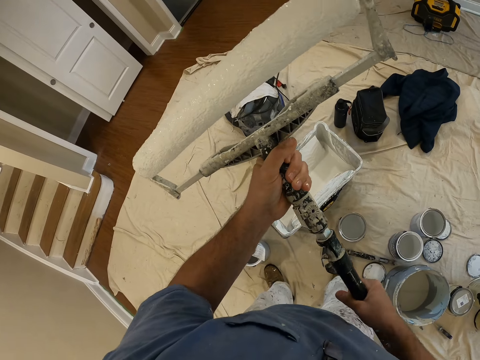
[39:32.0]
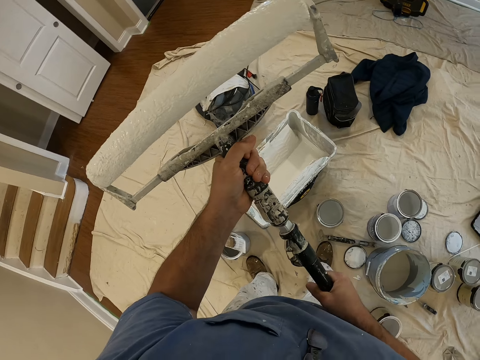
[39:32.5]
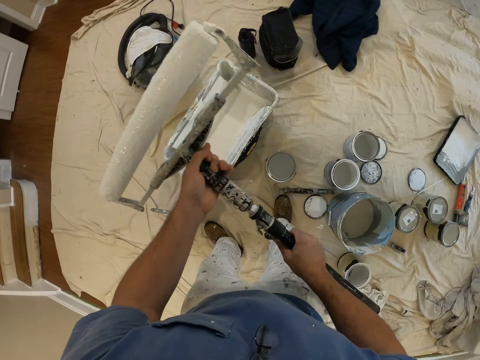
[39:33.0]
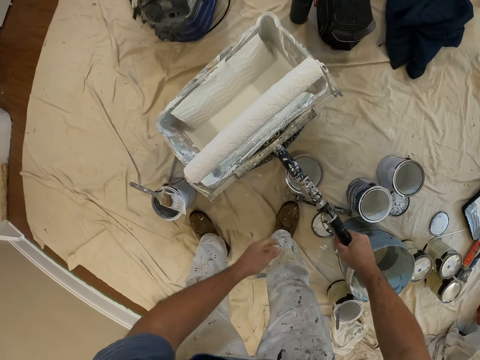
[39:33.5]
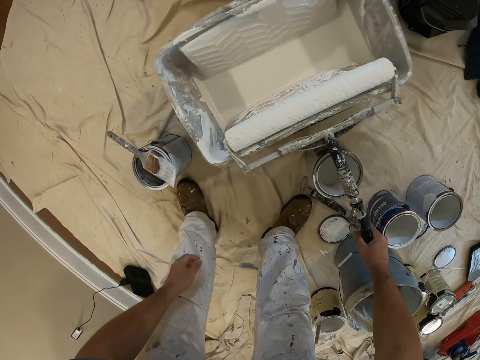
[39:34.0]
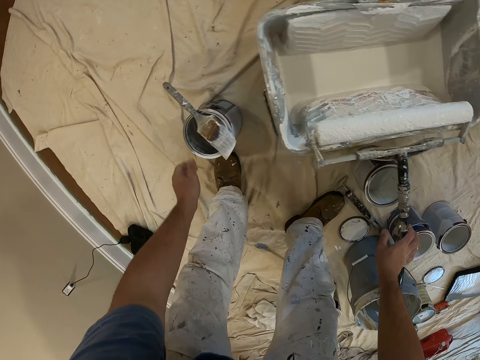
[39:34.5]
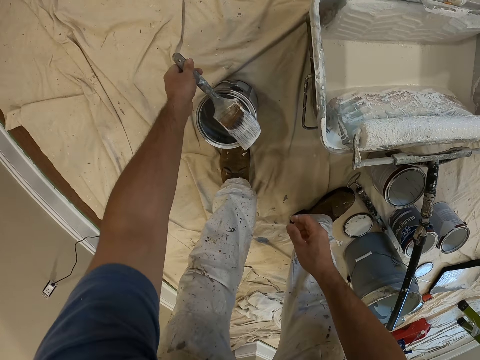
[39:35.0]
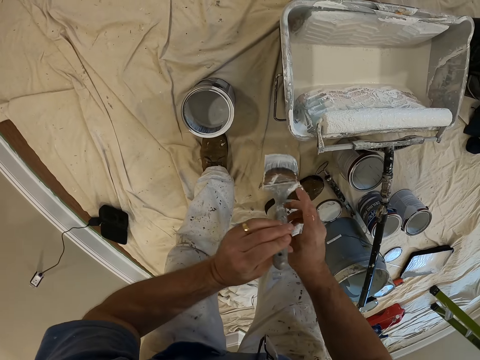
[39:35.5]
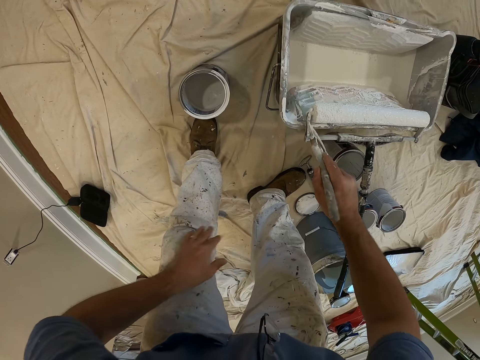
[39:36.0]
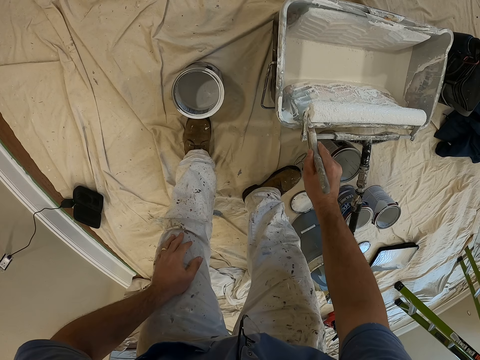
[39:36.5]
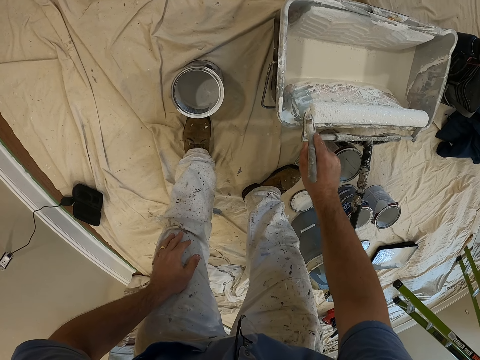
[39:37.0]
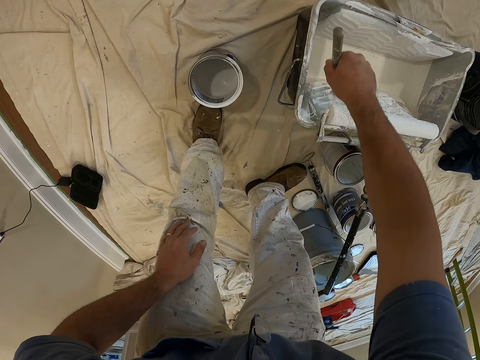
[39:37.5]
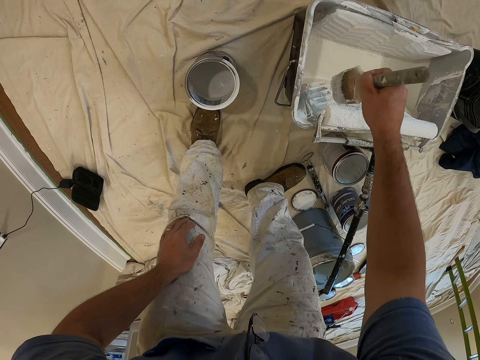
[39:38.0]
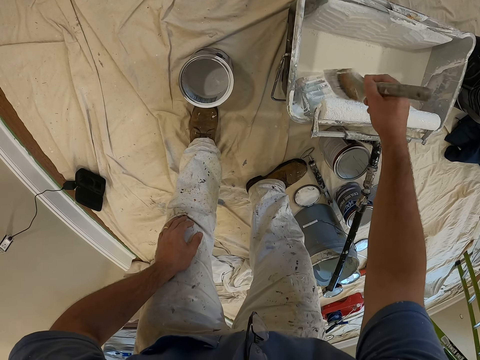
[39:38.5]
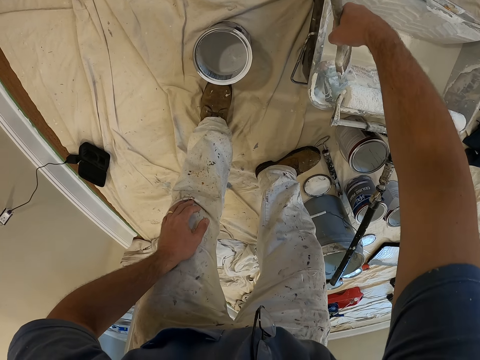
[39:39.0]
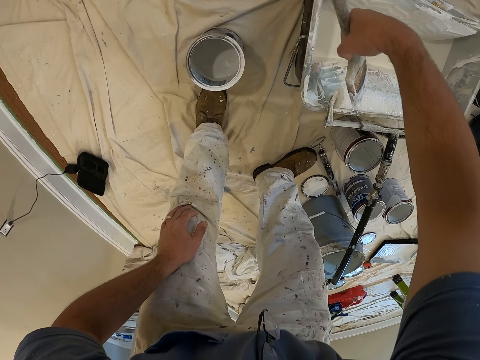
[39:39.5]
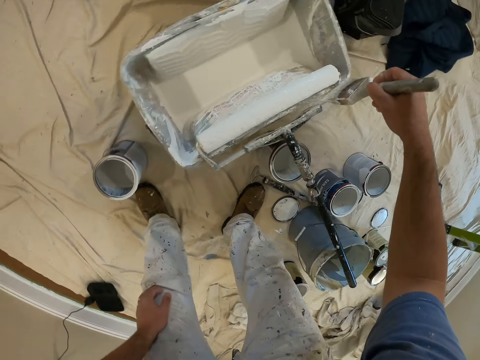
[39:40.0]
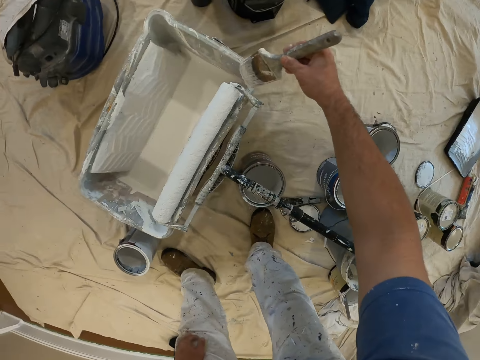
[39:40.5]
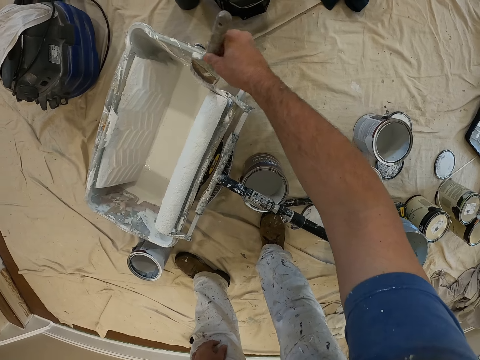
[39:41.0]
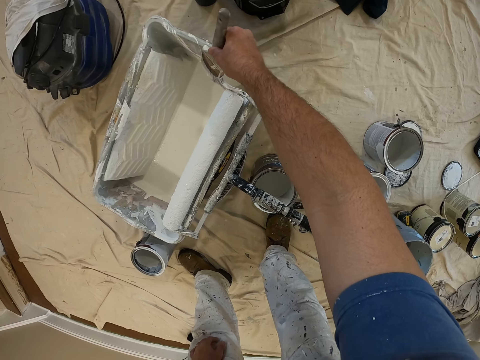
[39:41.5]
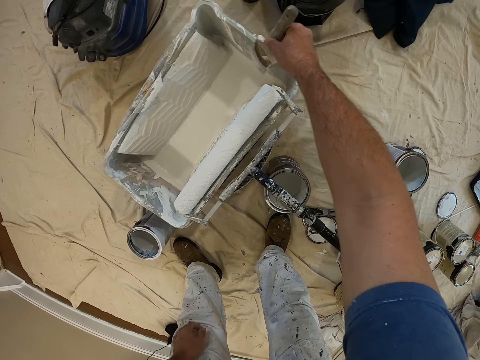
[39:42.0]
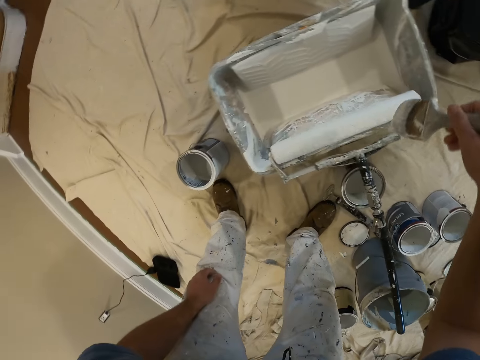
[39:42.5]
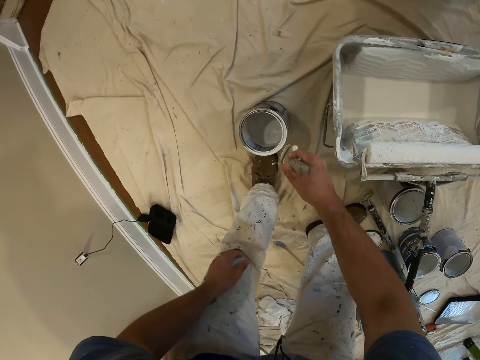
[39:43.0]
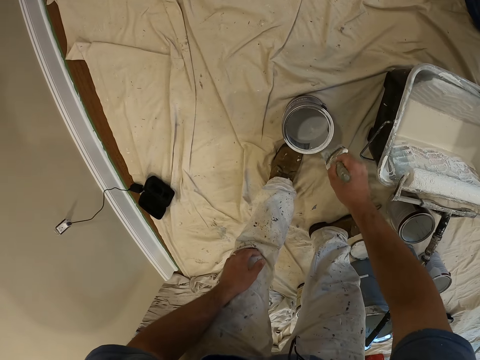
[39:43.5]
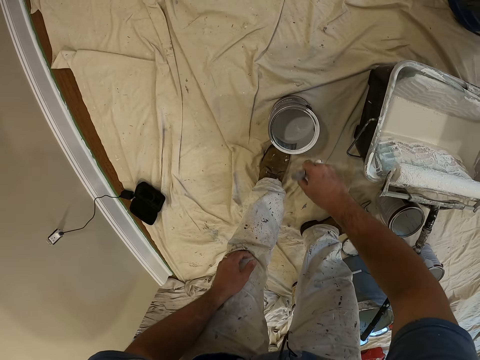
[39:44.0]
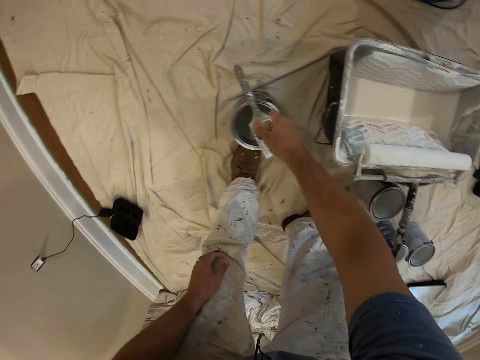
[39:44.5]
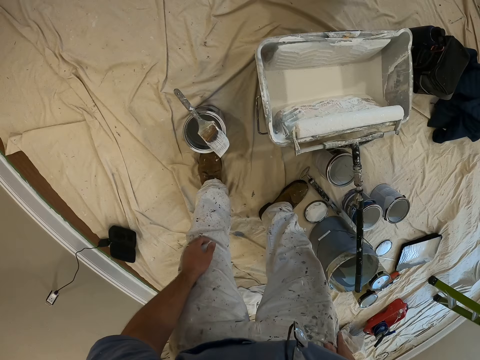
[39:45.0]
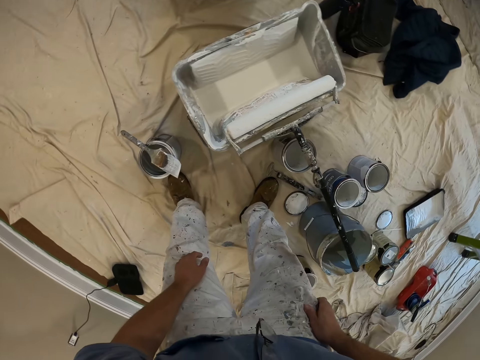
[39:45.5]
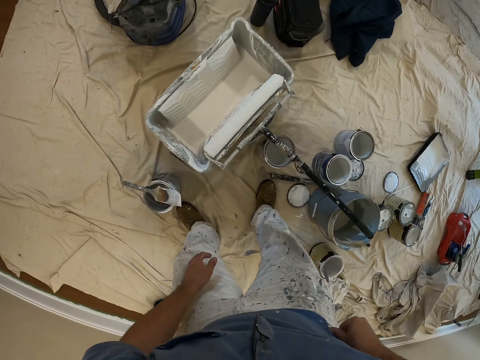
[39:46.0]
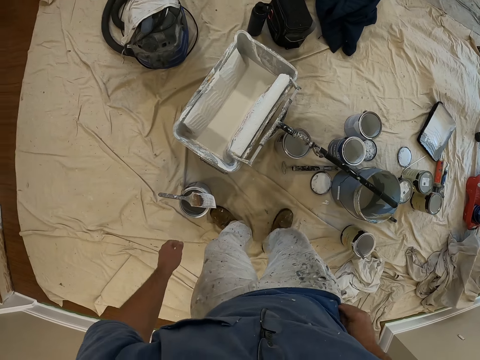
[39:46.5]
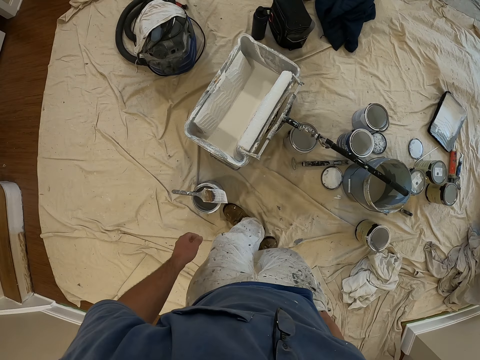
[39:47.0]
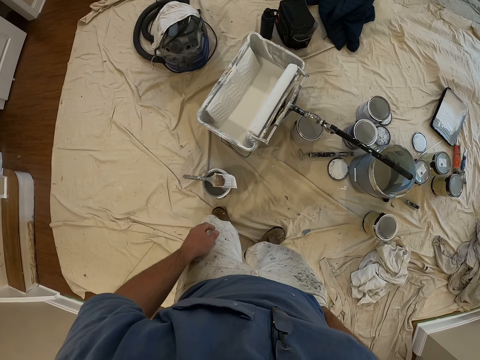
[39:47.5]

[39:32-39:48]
The camera wearer places a roller brush on a container. They pick up a paint brush from the paint jar. They hold the knee. They remove paint from the side of the roller brush. They brush the painting roll. They apply paint on the can or paint jar. They put the paint brush on the paint jar. They look around the room.

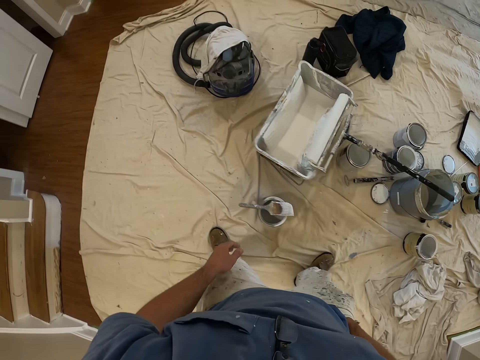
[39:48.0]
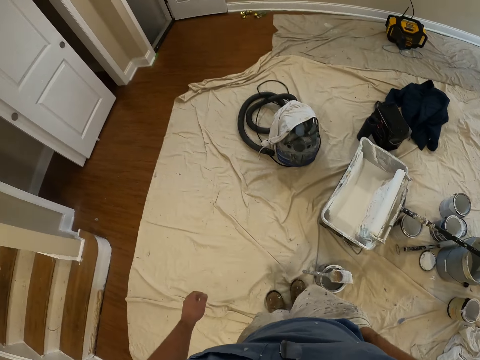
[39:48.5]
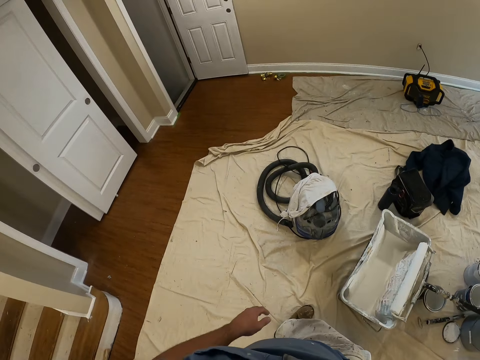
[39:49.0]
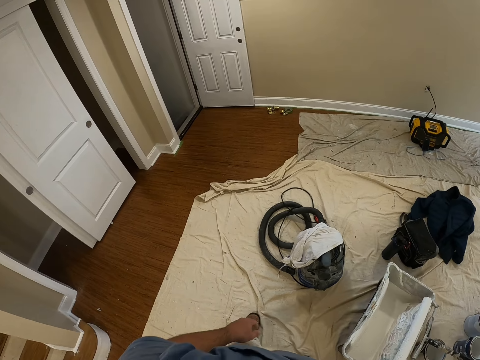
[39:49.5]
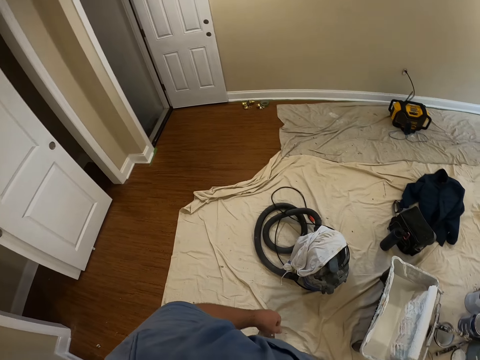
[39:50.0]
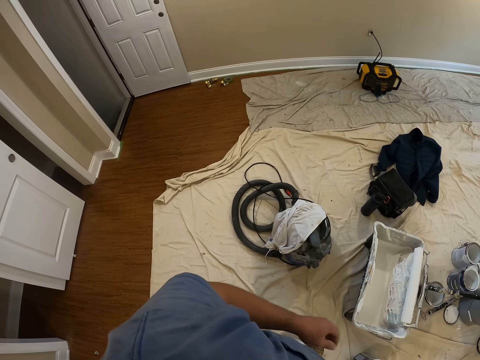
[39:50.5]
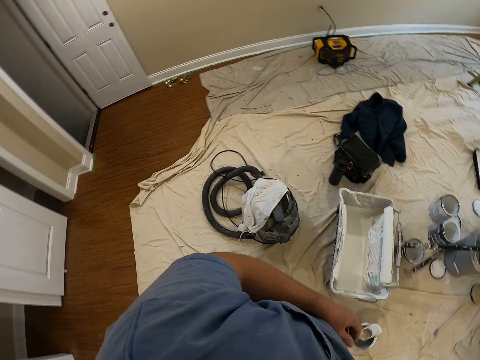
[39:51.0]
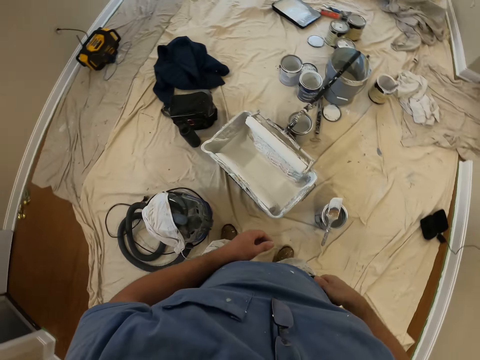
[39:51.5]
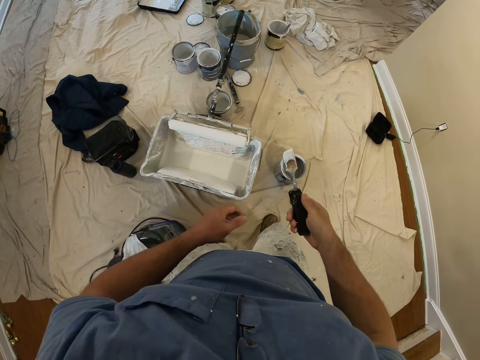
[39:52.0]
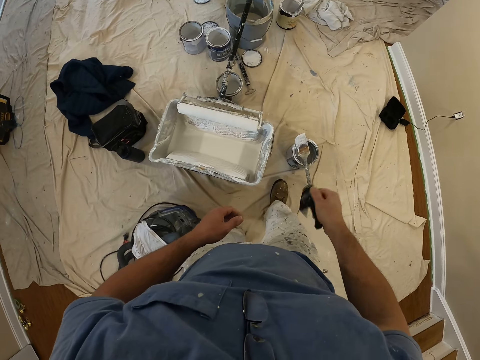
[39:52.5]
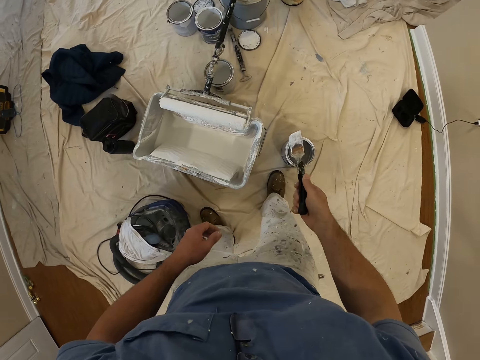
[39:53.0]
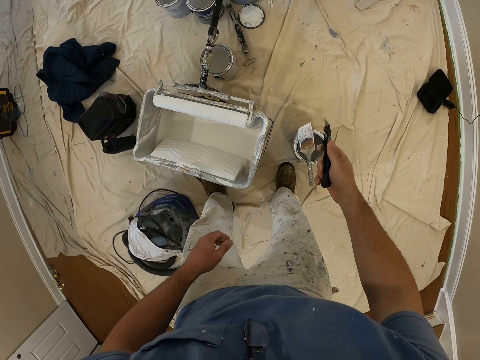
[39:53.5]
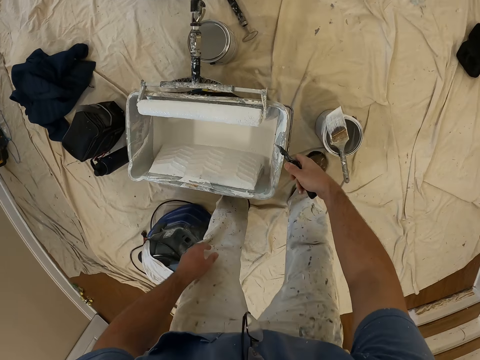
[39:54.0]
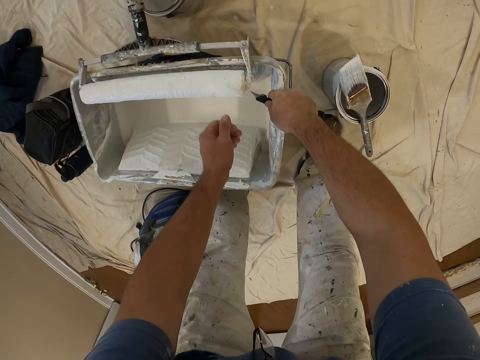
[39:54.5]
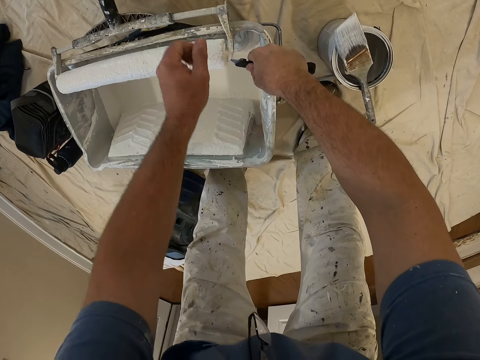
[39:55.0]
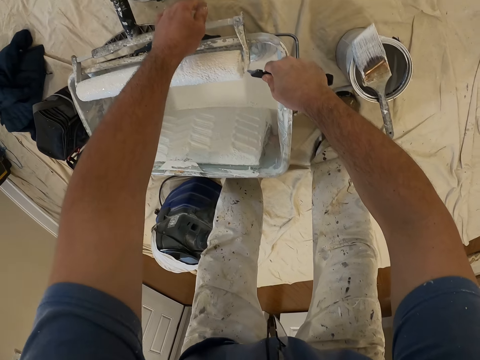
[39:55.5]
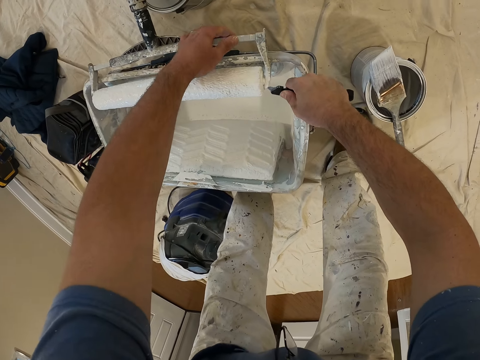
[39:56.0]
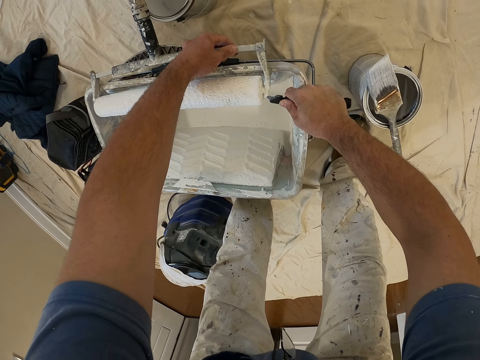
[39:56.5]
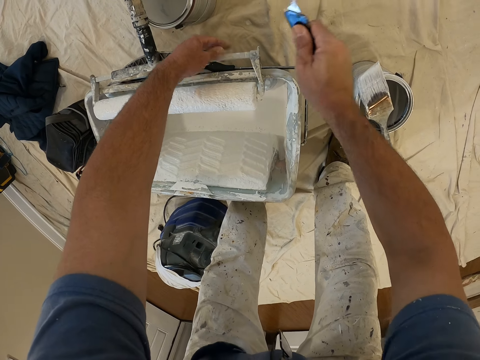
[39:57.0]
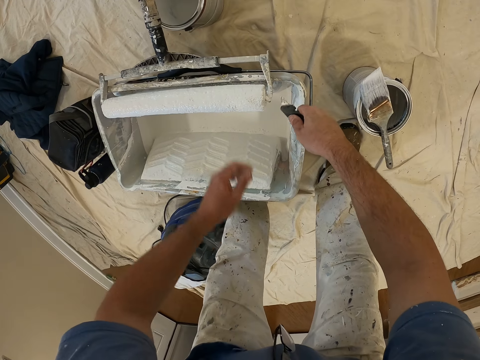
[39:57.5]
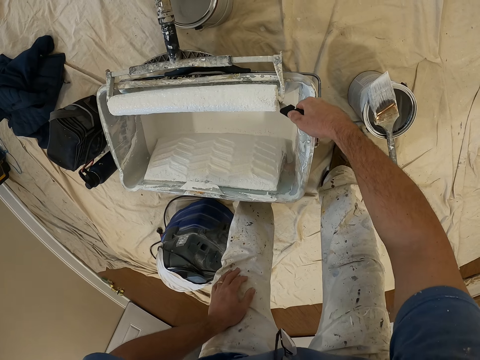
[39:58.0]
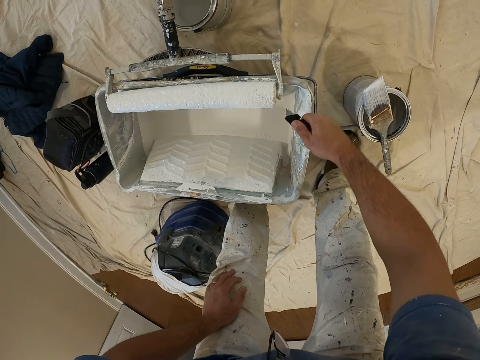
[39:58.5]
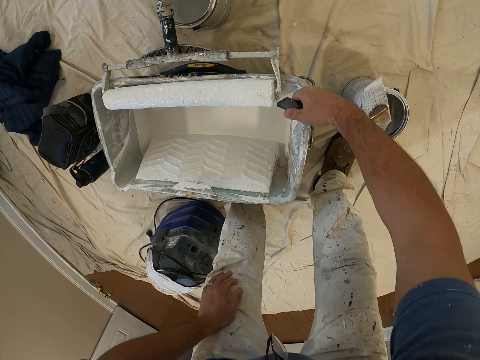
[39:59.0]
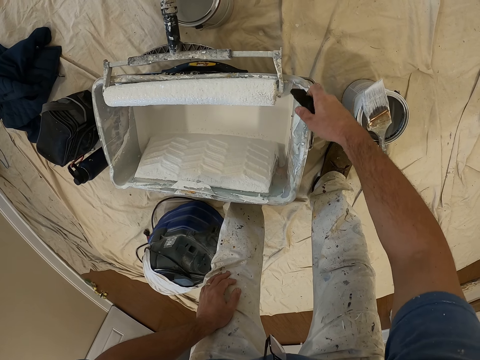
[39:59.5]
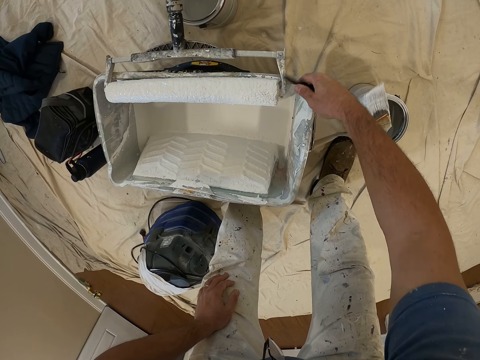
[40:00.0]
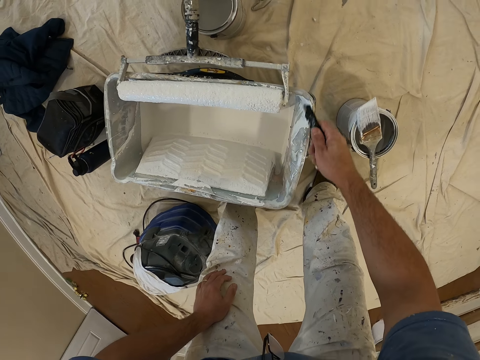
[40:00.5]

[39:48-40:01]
The camera wearer removes a knife from the pocket. They pocket. They walk around the room. They hold a scrubber. They scrub the painting roll. They remove paint from the side of a roller brush.
